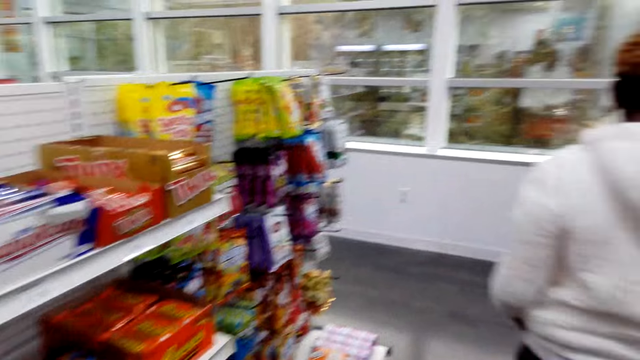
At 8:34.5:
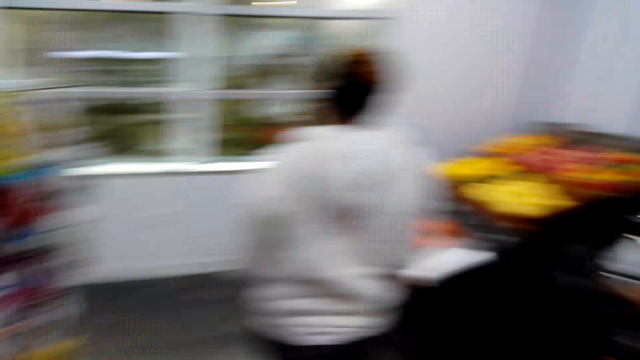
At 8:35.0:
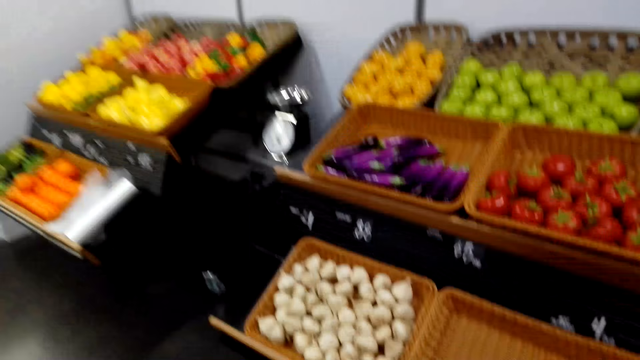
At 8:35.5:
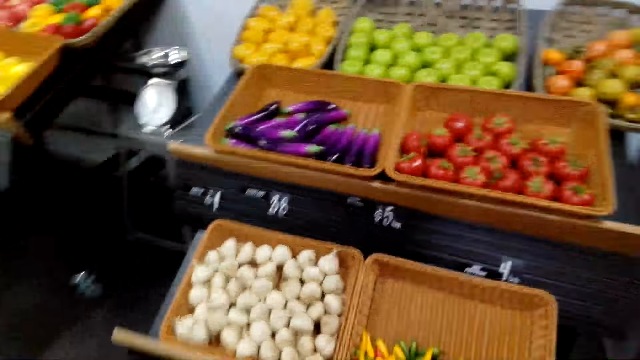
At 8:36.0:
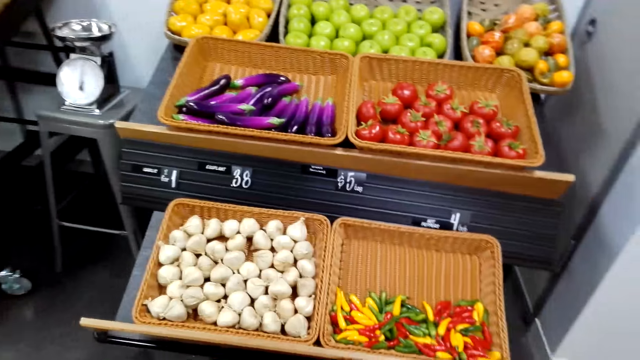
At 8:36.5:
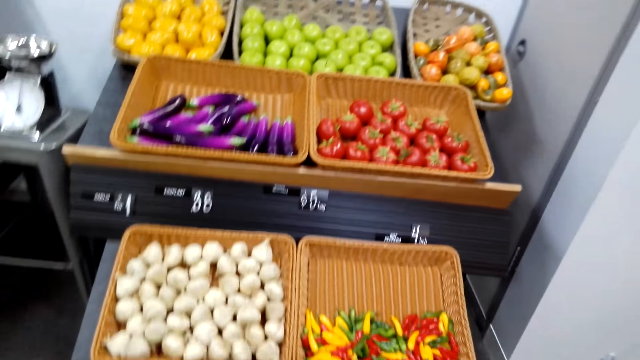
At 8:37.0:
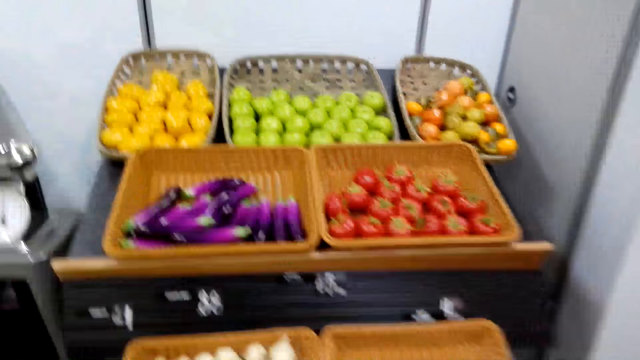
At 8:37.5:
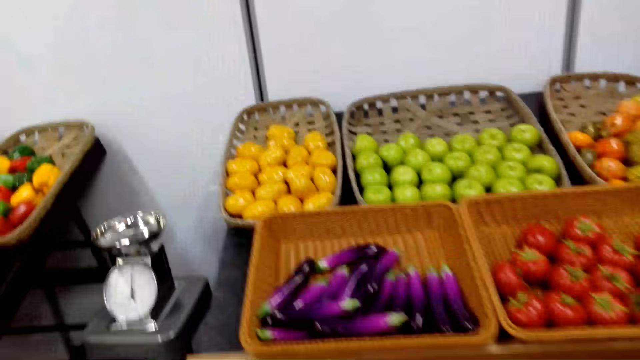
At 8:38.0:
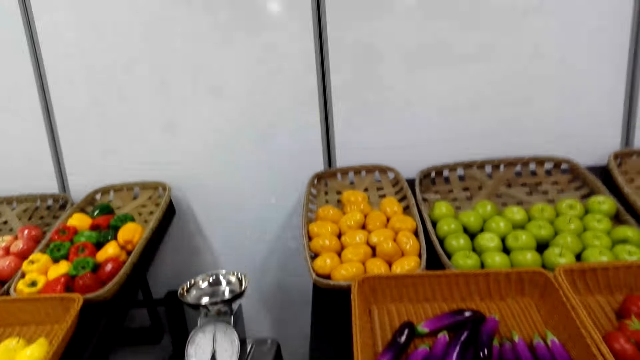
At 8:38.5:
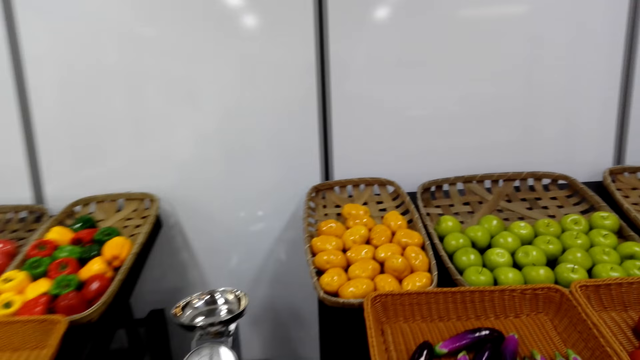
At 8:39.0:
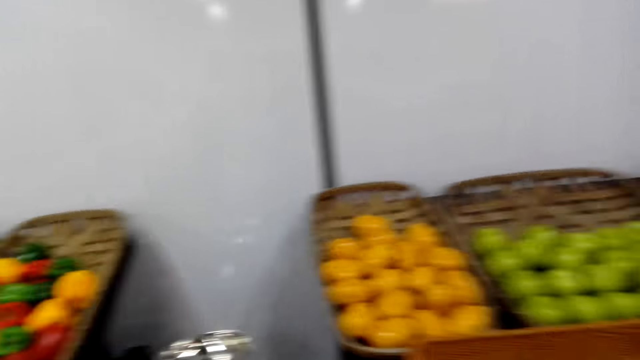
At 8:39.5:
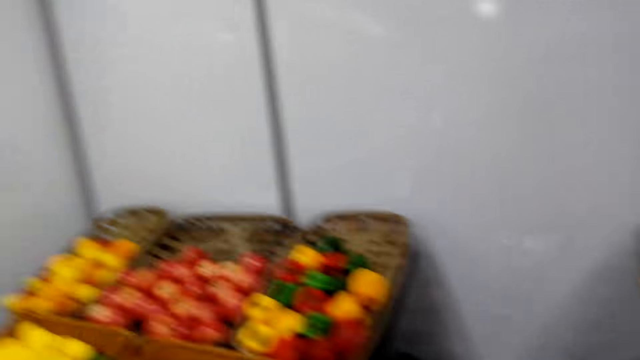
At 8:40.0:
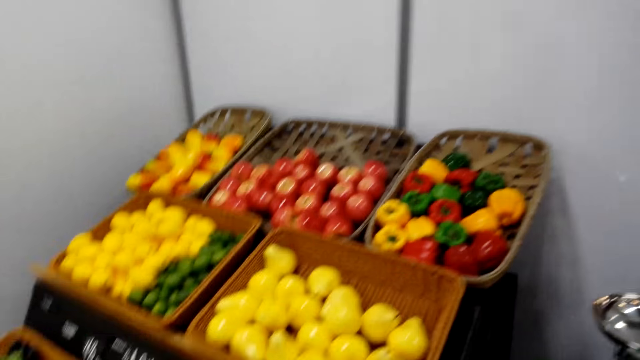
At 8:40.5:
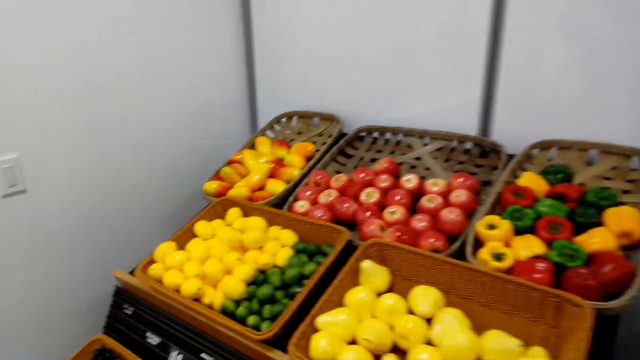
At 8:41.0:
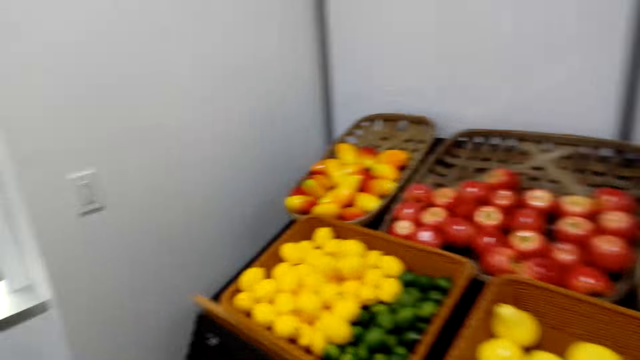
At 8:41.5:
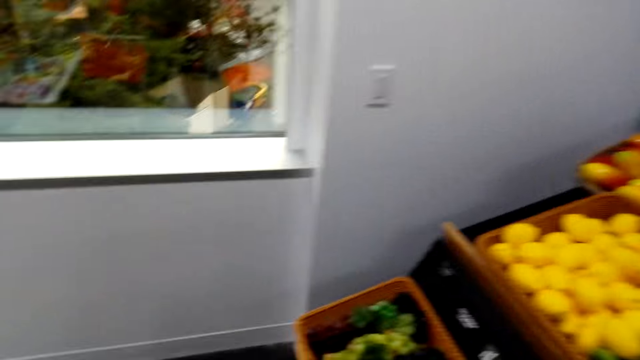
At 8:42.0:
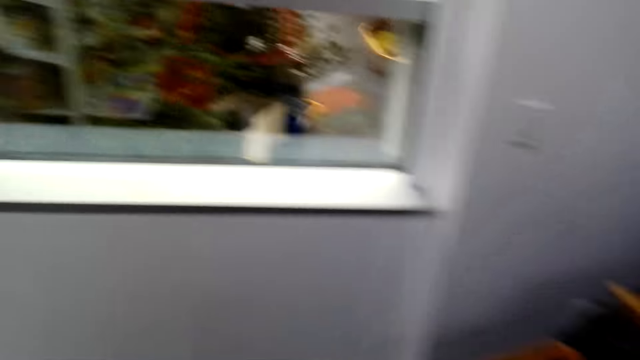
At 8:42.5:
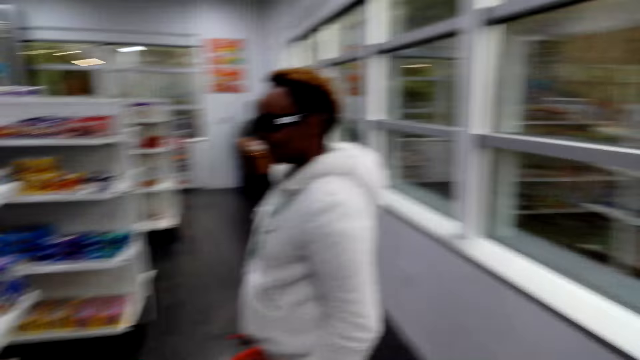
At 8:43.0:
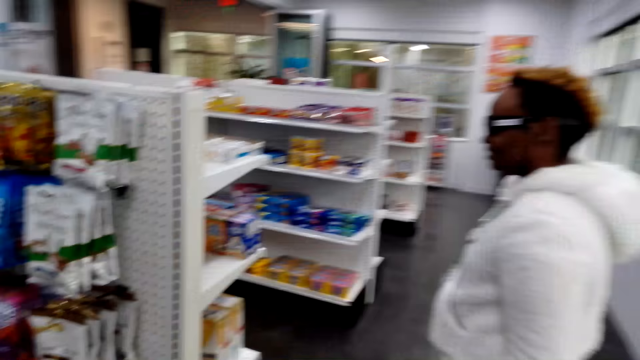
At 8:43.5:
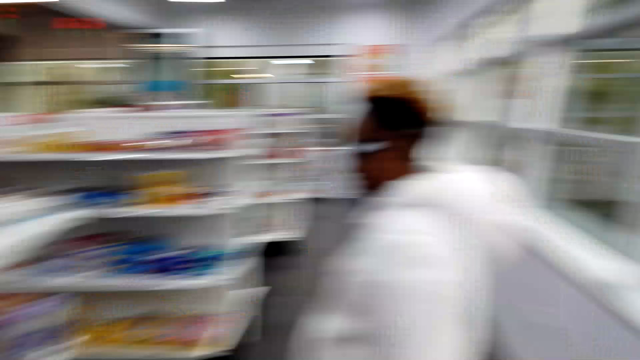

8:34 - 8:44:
The camera wearer looks around.

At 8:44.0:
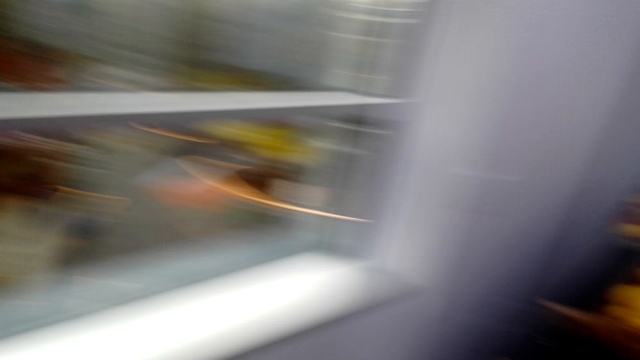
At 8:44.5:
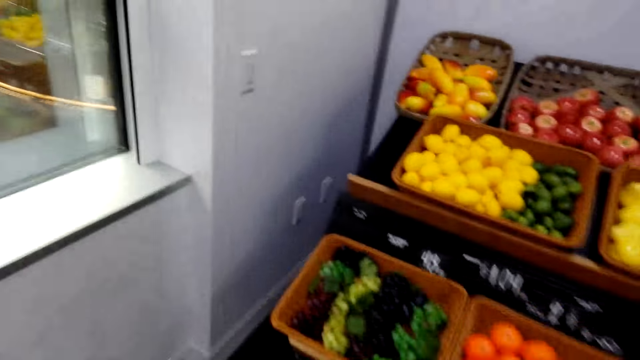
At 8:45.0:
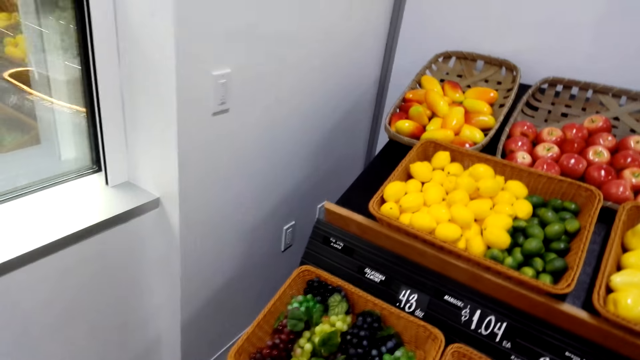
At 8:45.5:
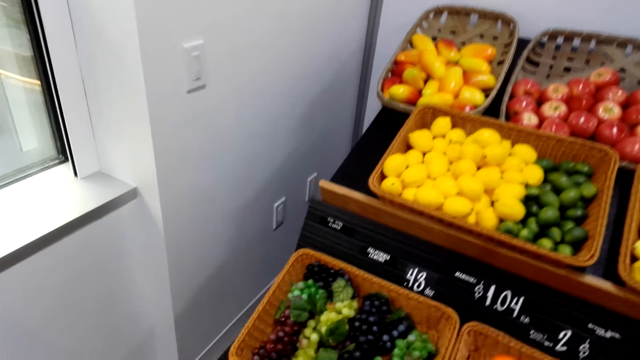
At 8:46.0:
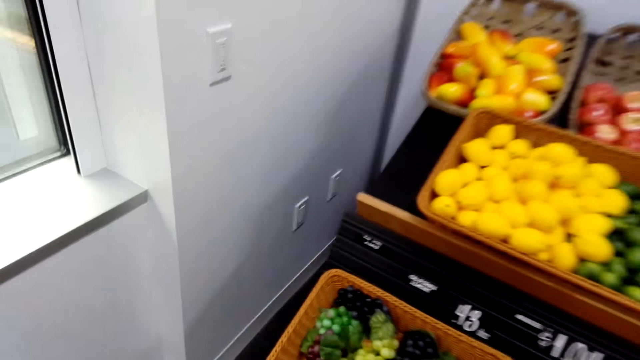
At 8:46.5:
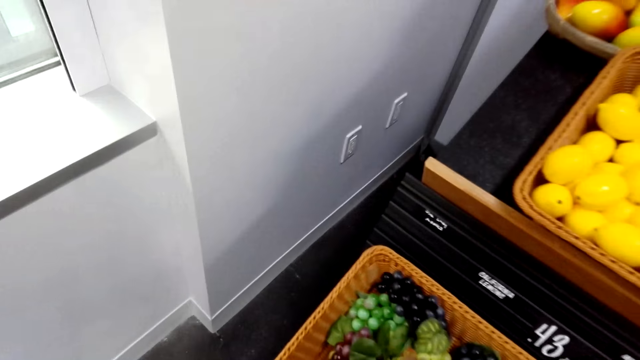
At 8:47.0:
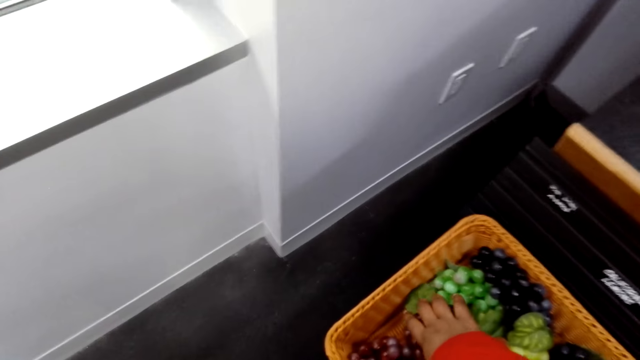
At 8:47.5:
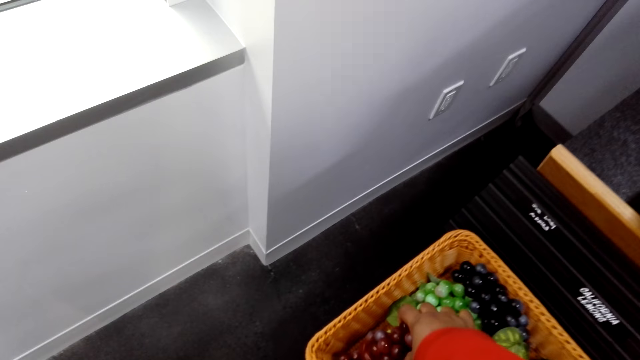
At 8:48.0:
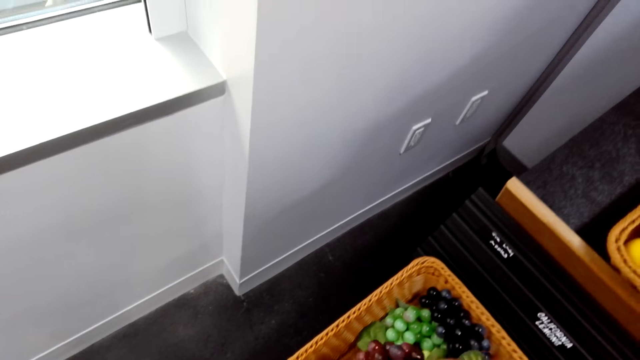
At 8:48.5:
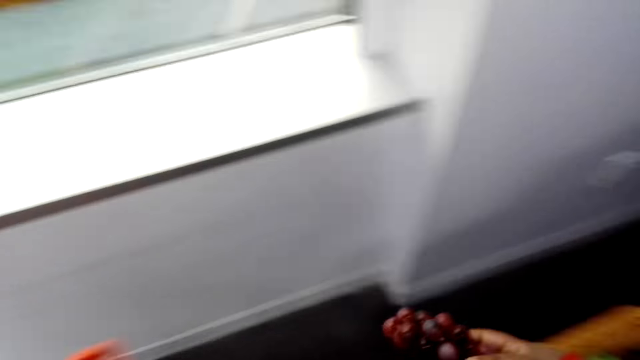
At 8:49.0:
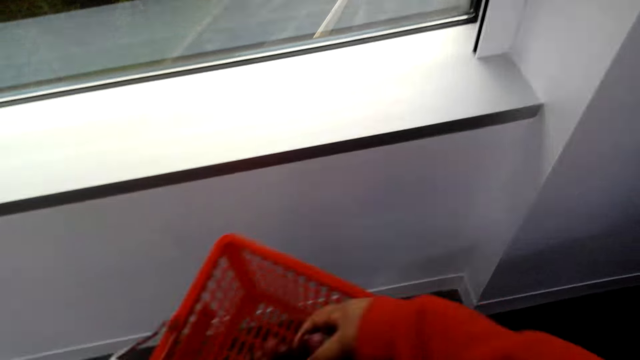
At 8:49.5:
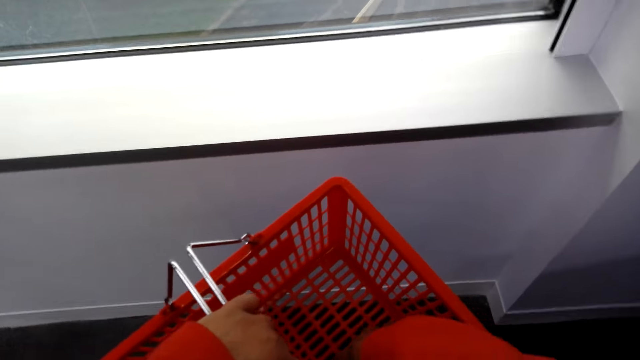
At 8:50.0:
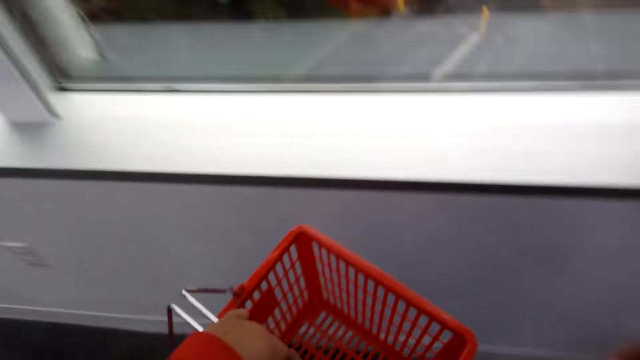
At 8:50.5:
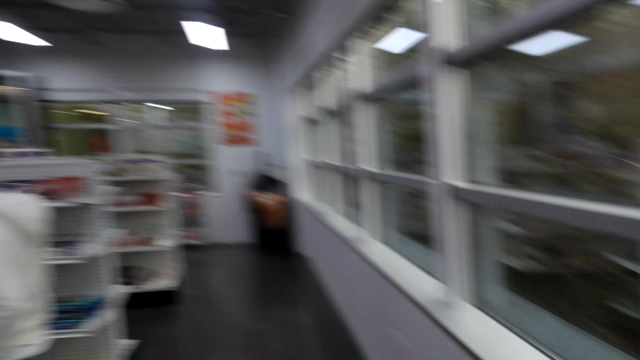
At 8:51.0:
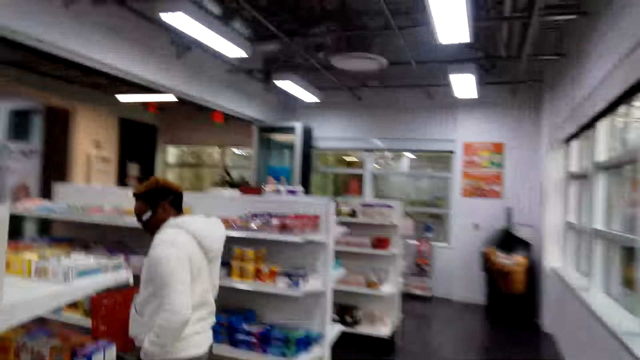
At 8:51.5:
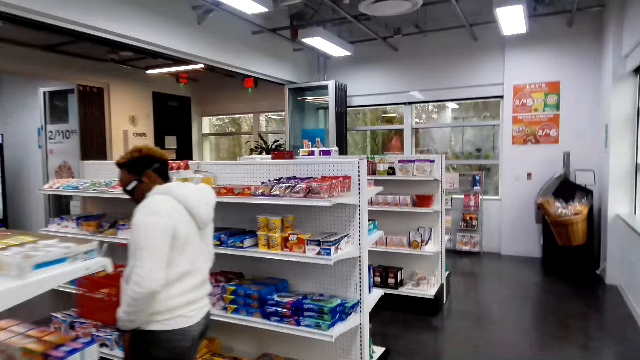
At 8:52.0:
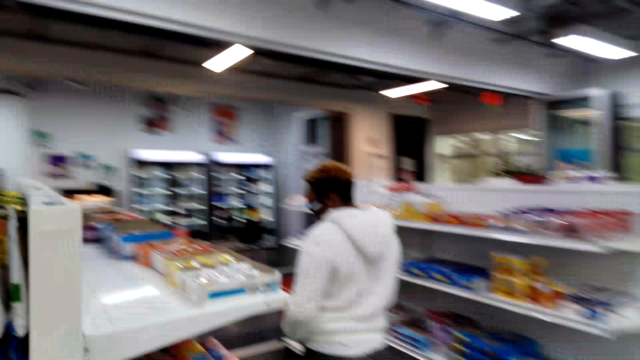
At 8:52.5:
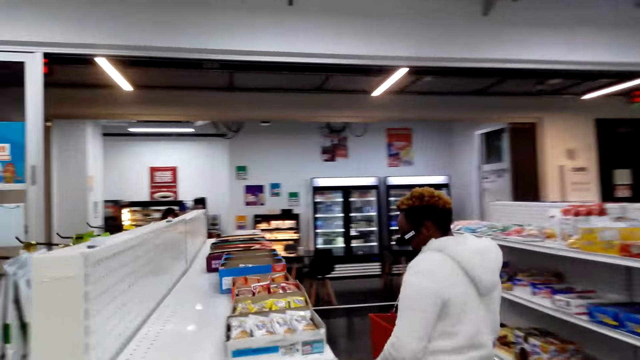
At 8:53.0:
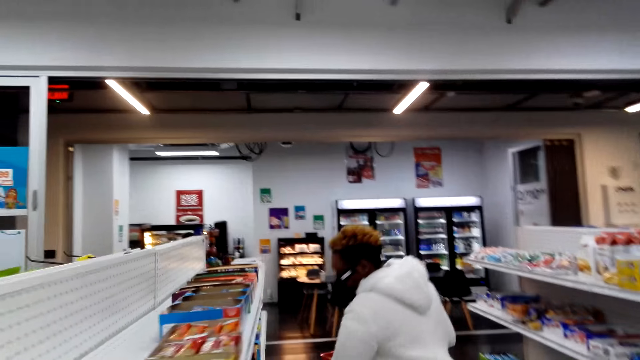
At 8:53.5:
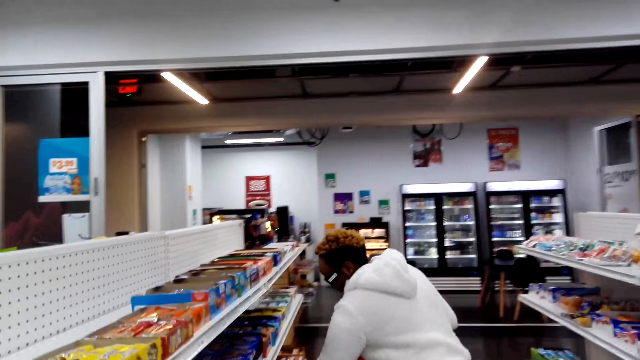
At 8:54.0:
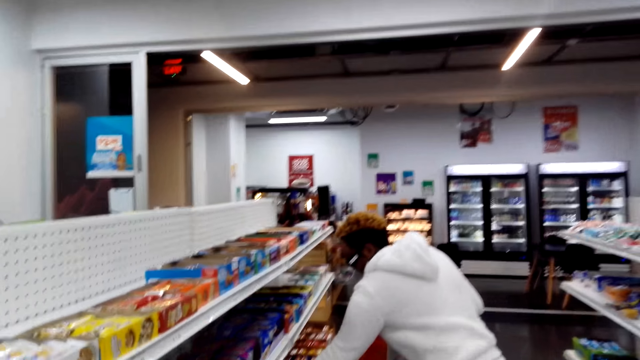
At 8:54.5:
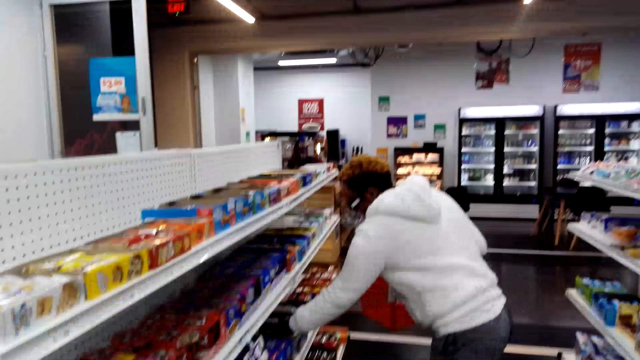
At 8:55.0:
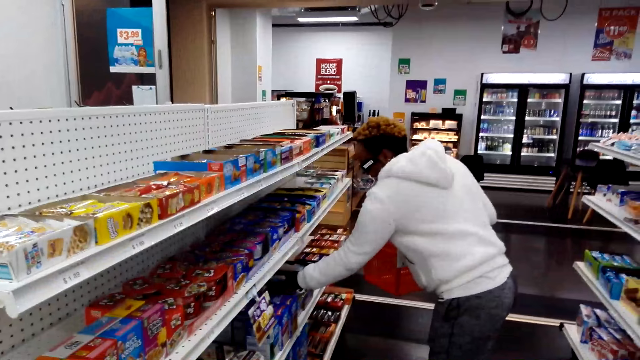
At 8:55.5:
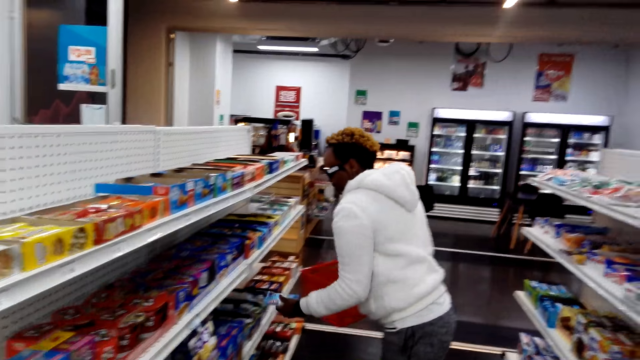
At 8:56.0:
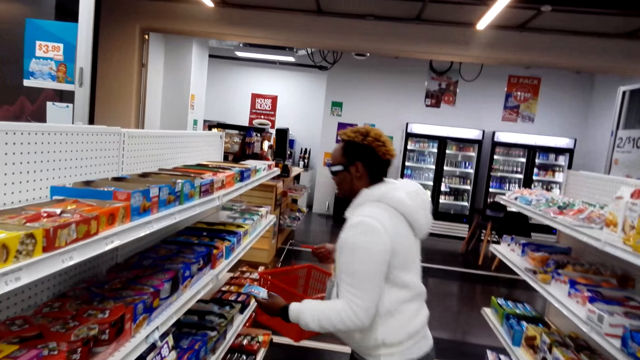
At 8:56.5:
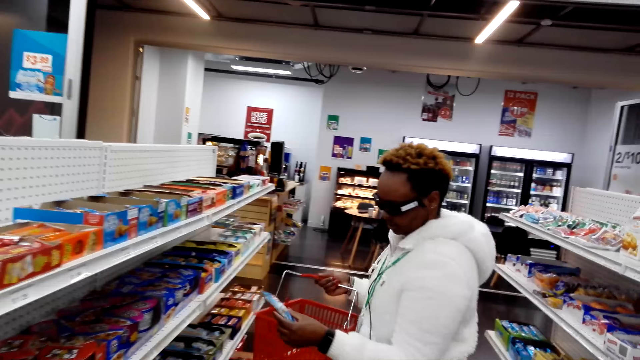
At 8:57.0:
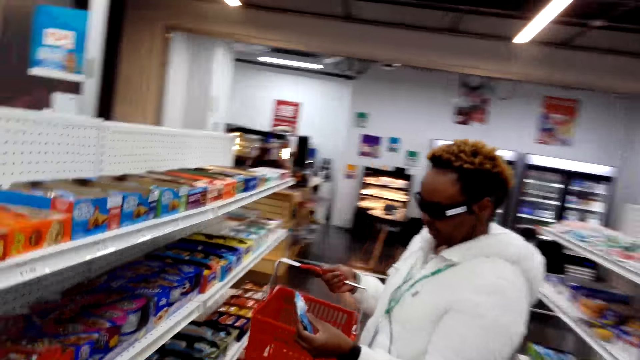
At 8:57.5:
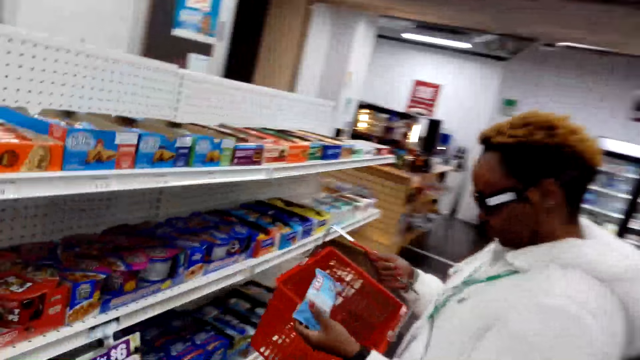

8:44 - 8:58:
The camera wearer picks grapes. They put the grapes into the basket. A woman picks a biscuit.
